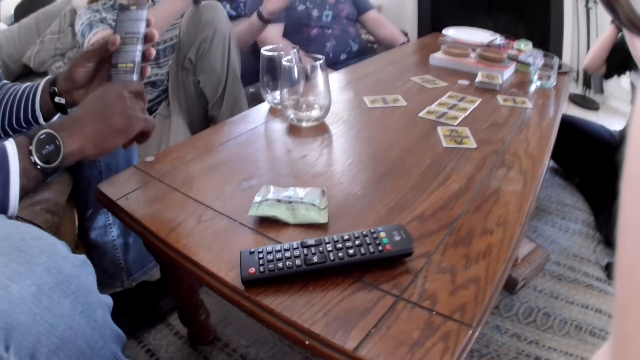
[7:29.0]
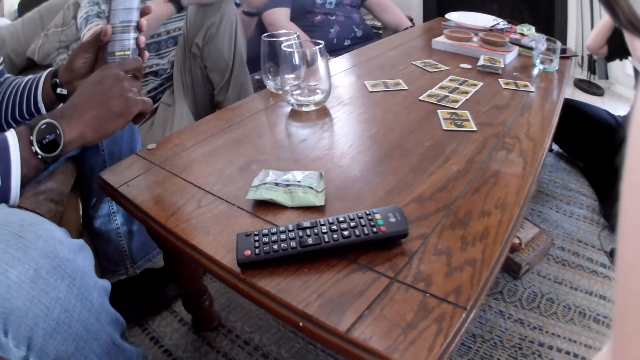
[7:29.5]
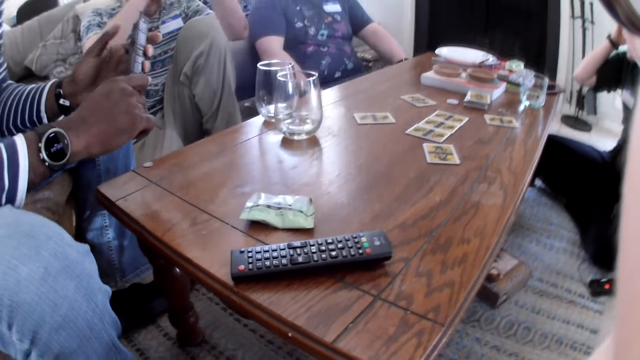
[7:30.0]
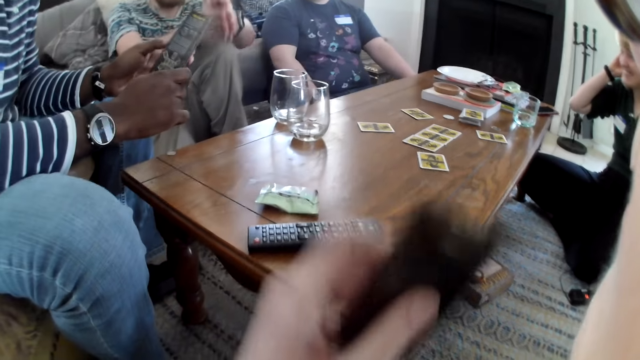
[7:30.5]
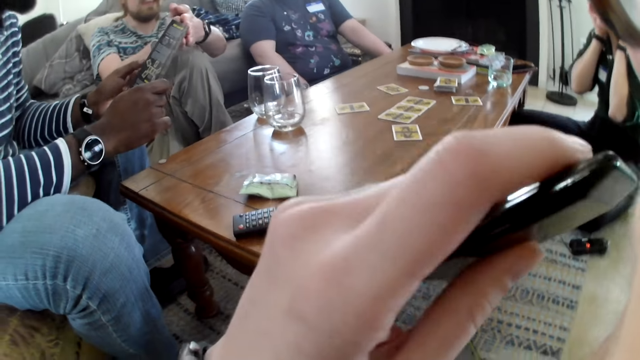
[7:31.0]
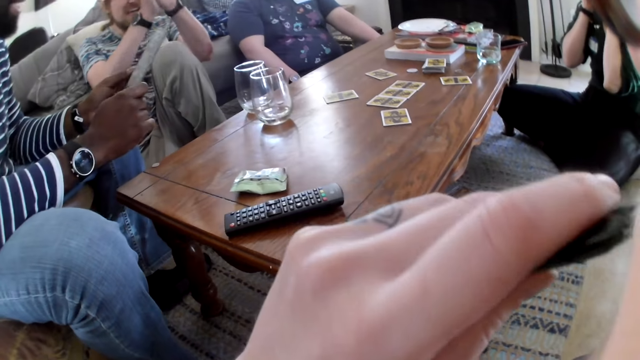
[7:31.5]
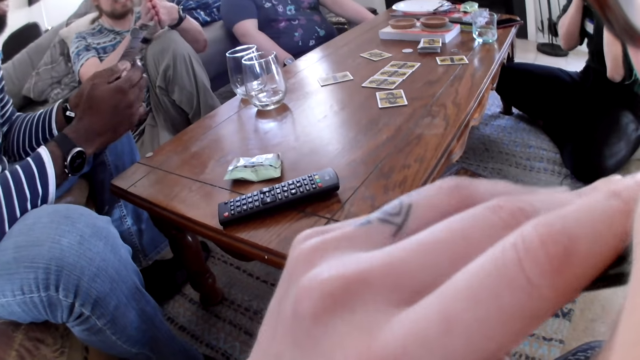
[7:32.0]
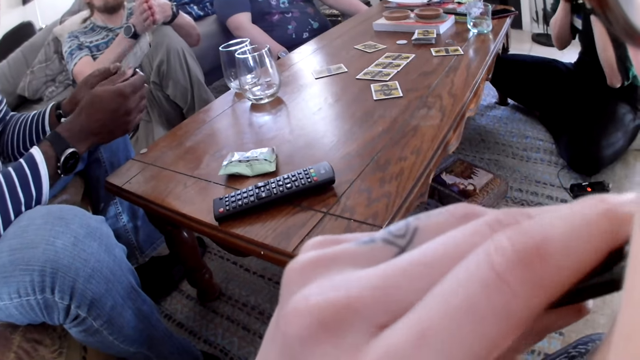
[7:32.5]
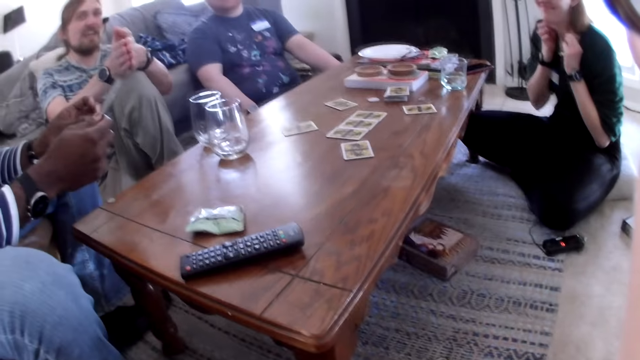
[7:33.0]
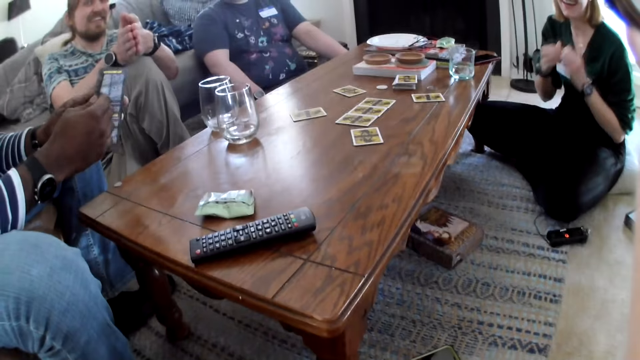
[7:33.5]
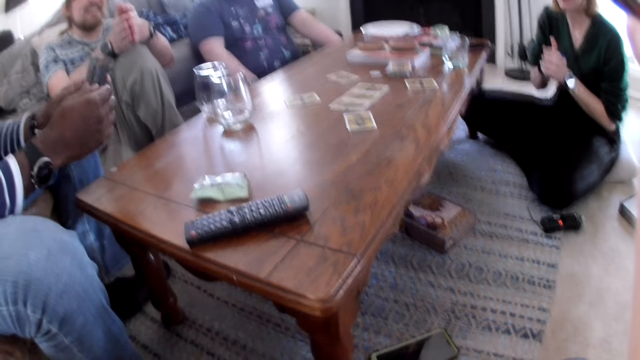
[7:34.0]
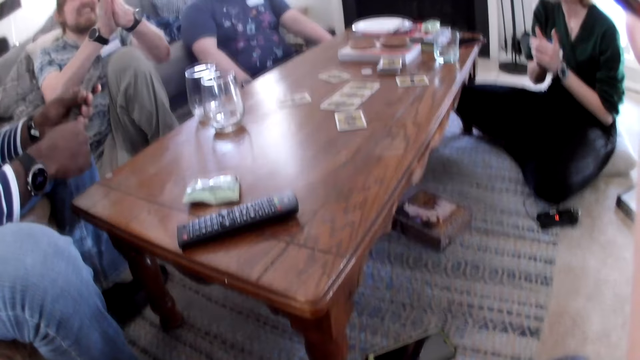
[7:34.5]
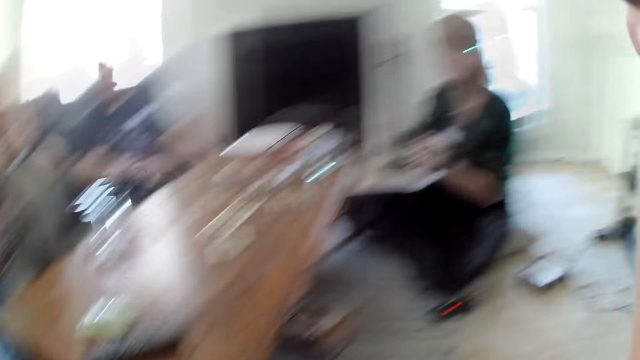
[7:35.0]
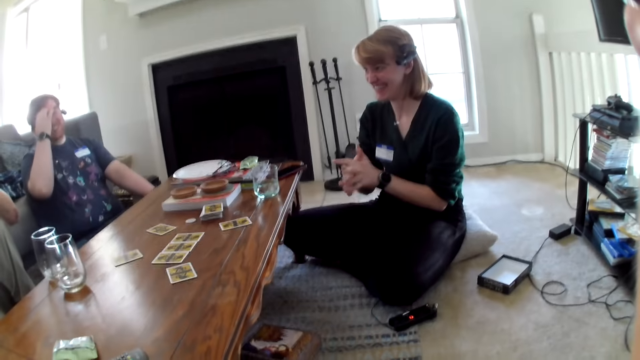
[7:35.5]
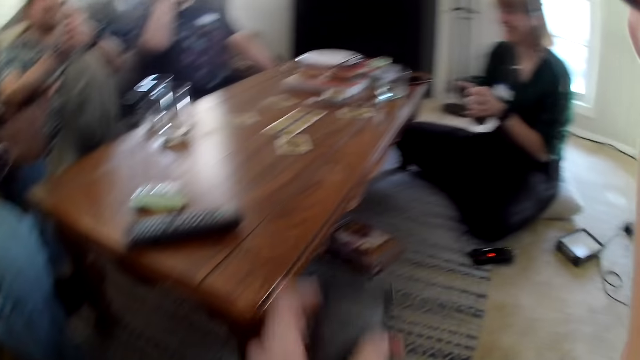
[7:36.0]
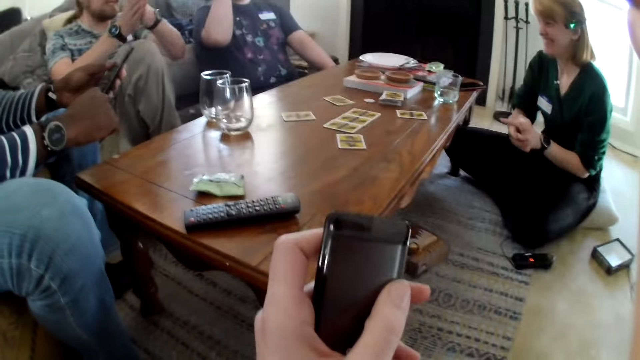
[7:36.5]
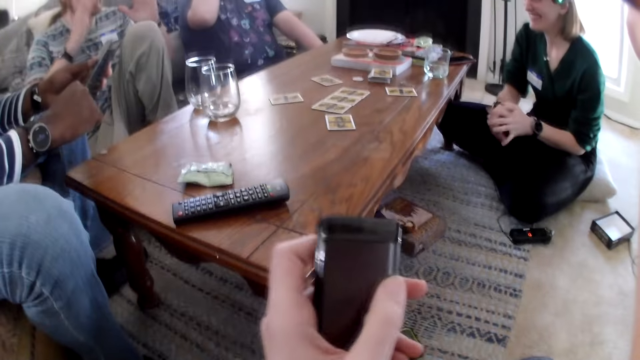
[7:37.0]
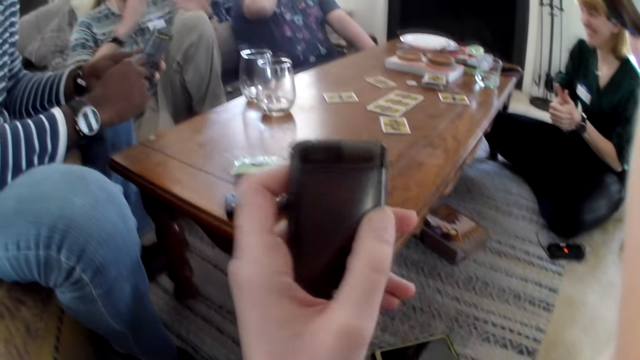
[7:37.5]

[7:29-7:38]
The man holds the game manual in his right hand. The man holds the game manual with both hands. The camera wearer smokes the e-cigarette in her left hand. The man plays with the game manual in both hands.

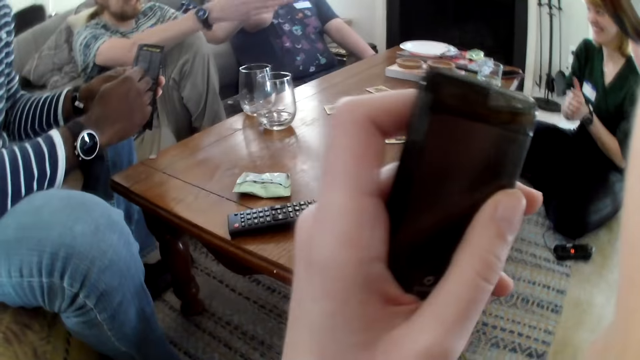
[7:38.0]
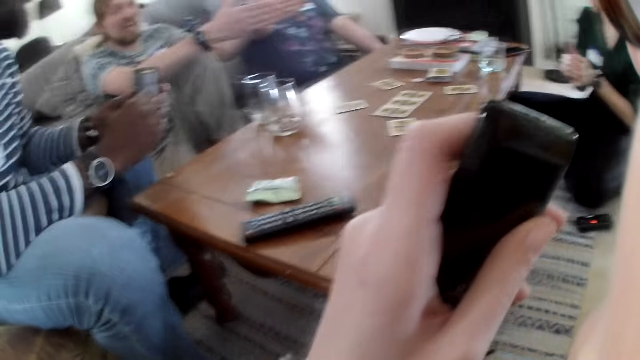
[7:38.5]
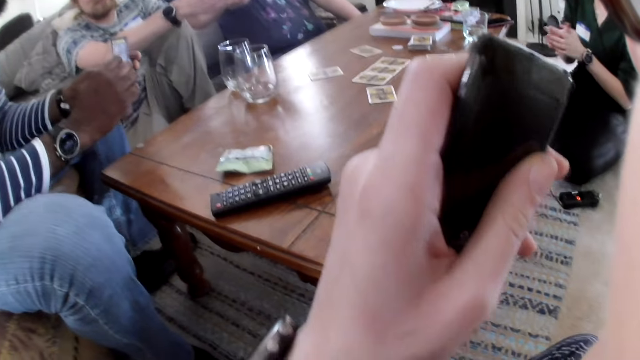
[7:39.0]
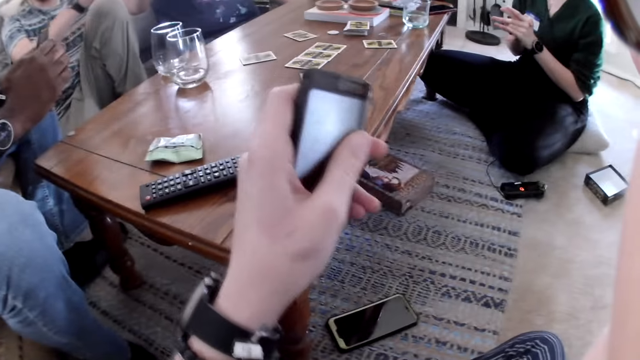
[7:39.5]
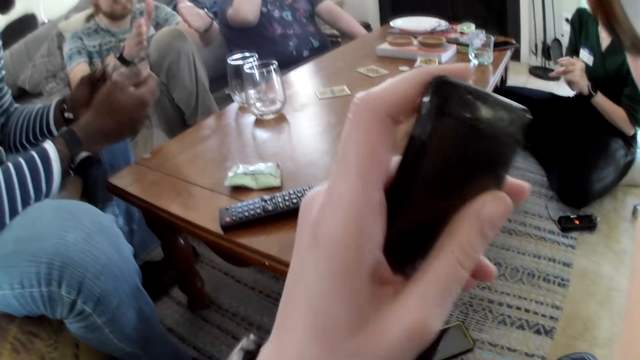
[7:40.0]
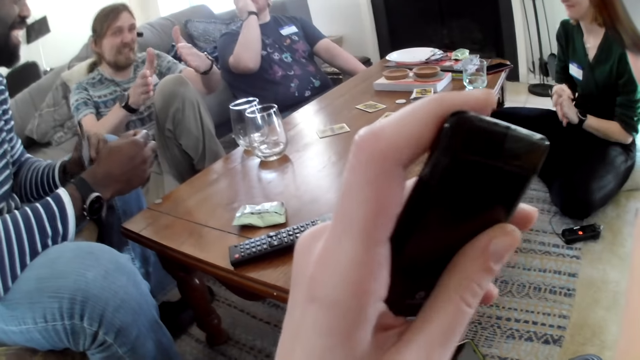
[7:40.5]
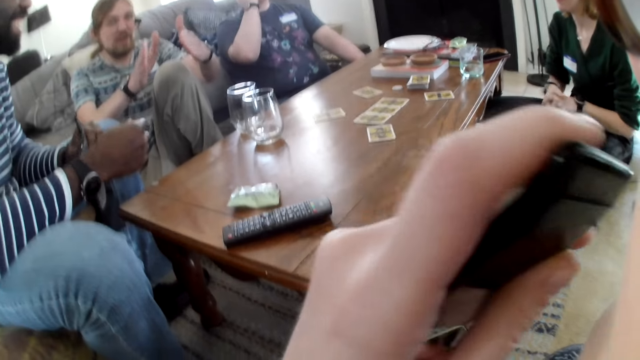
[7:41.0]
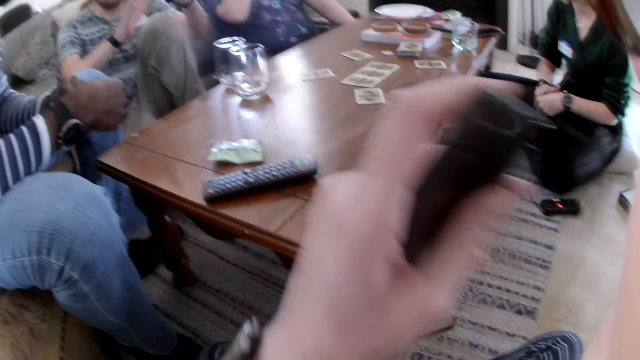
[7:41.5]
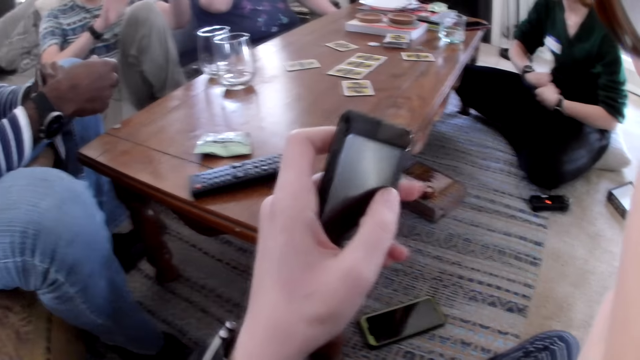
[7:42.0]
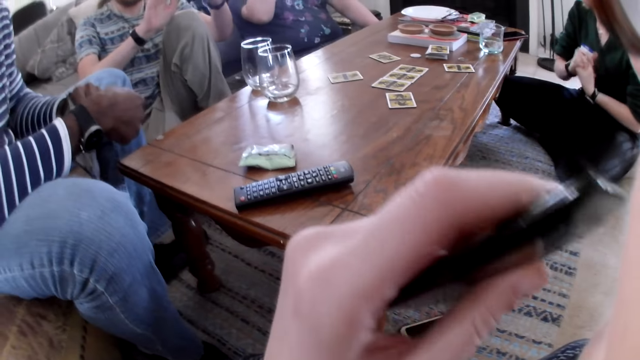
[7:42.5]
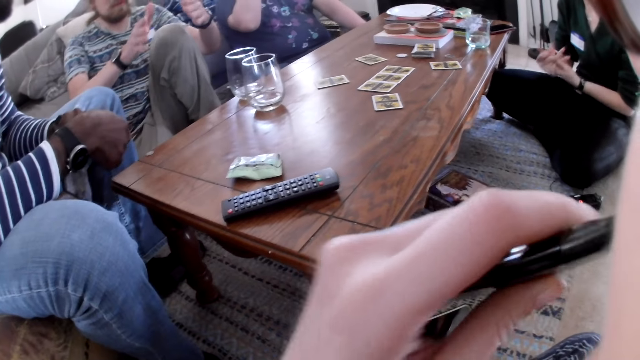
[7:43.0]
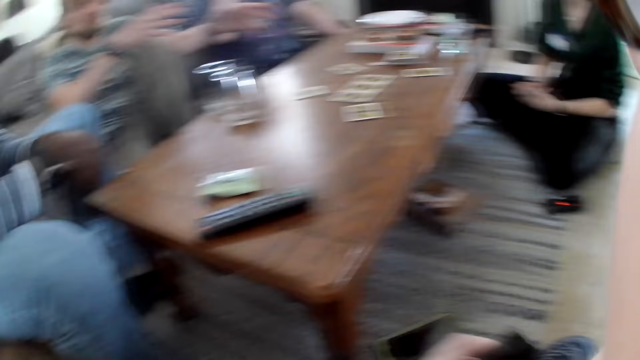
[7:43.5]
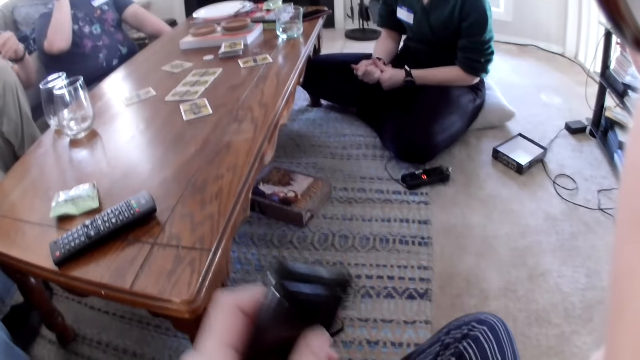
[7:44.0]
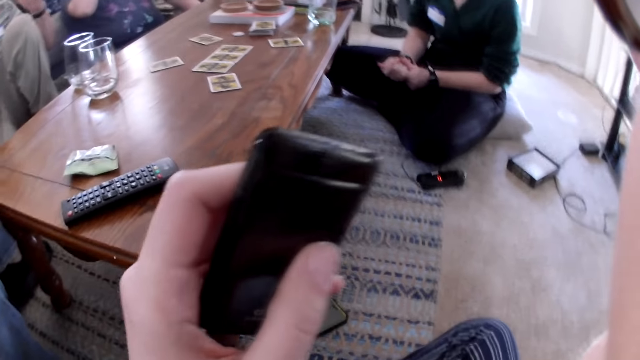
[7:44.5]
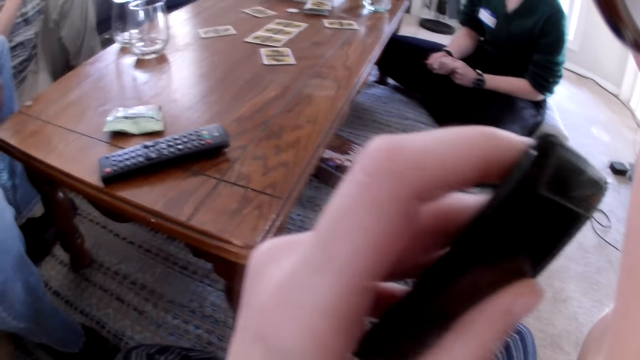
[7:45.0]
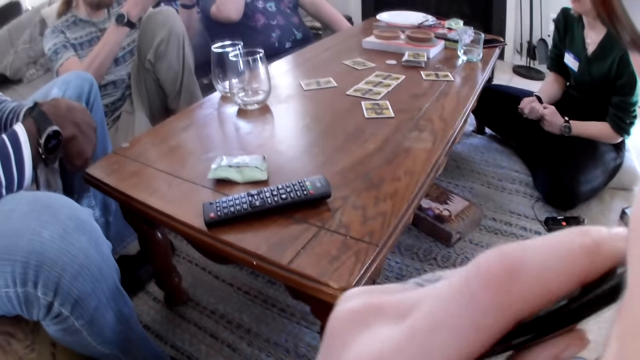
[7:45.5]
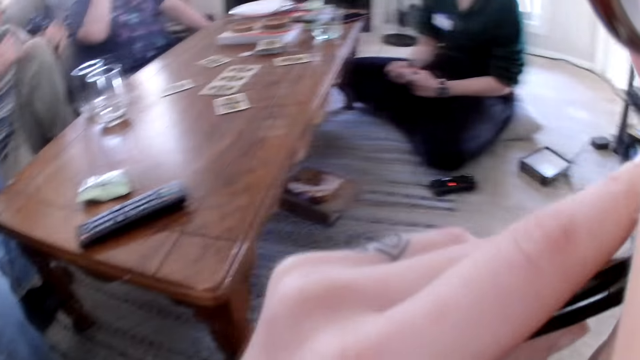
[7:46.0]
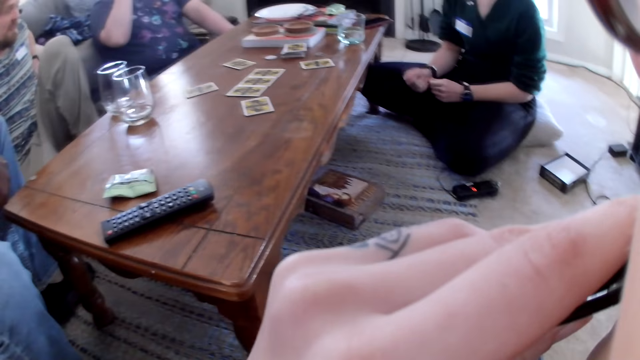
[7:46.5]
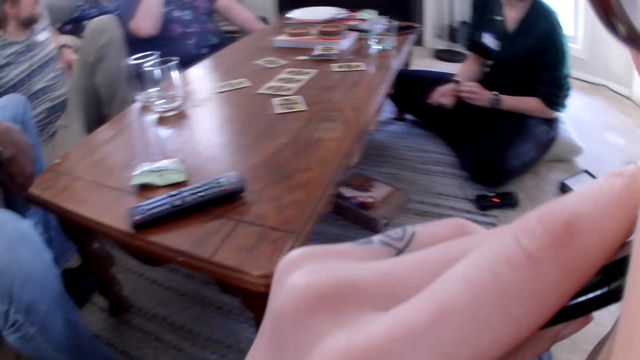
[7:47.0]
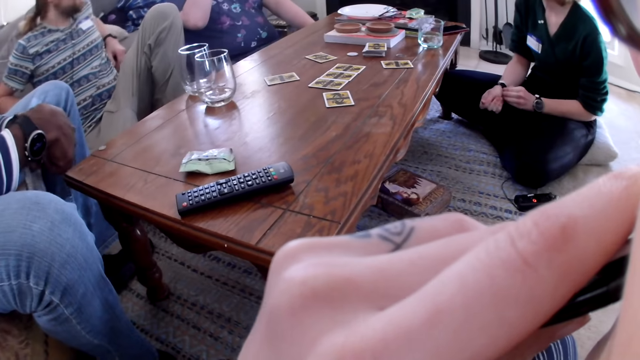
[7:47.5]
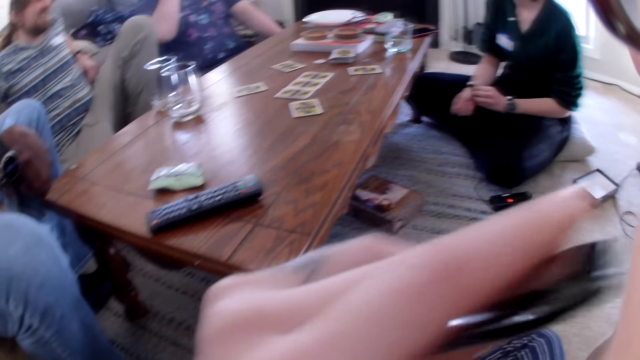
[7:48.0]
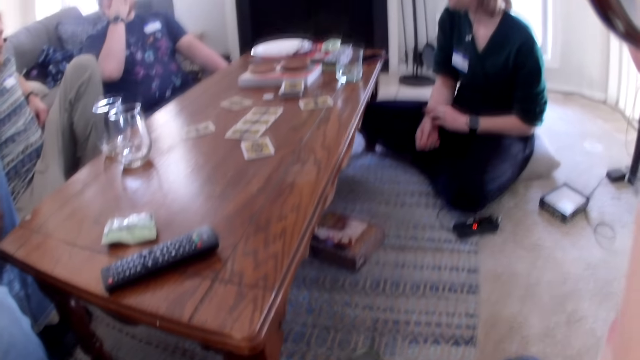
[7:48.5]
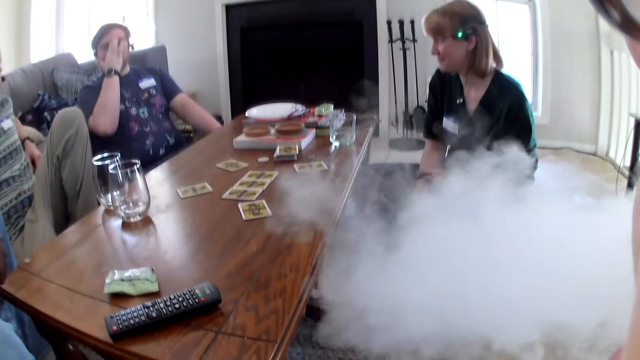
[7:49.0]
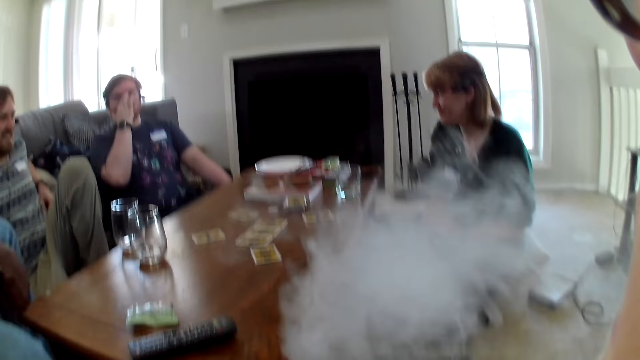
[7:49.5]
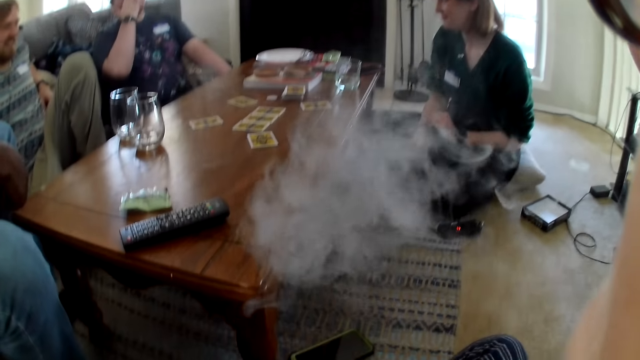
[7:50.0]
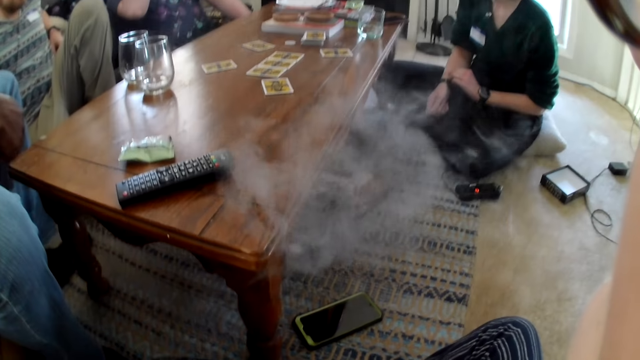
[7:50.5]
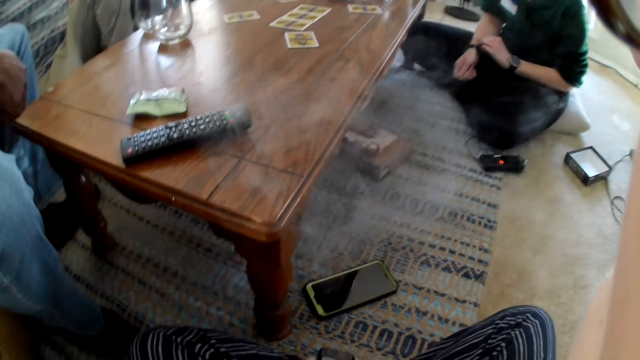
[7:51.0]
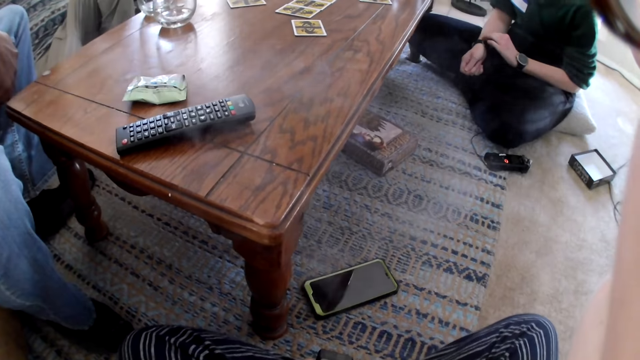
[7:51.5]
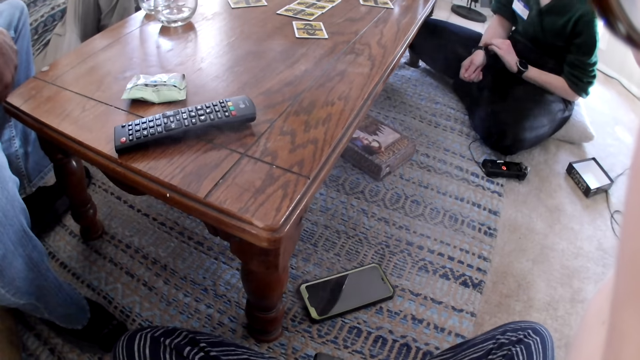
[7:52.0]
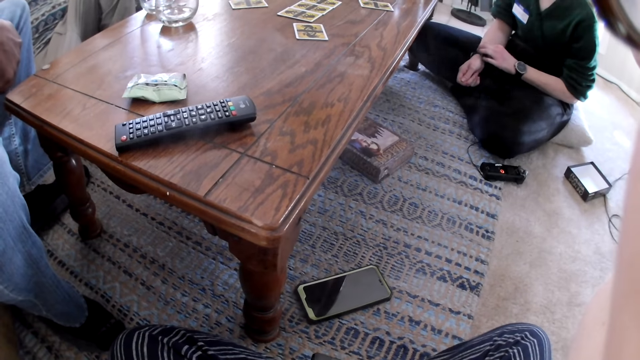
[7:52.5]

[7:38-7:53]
The man holds the game manual with his left hand. The camera wearer touches her mouth with the e-cigarette in her right hand. She smokes the e-cigarette in her left hand. Another man interacts with the camera wearer, the first man, a third man and a woman. The woman adjusts the wristwatch on her left hand with her right hand.
